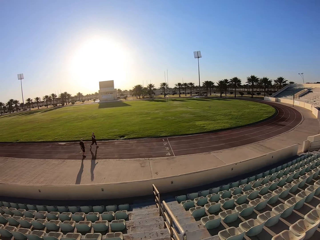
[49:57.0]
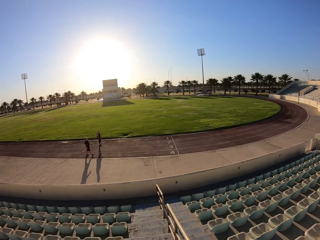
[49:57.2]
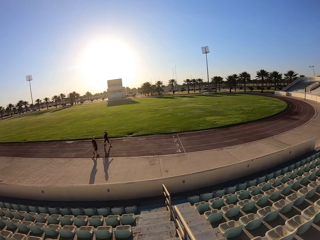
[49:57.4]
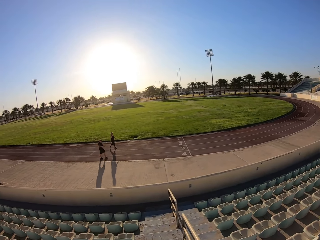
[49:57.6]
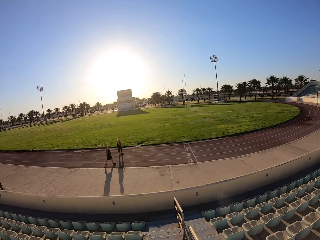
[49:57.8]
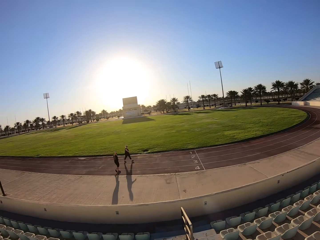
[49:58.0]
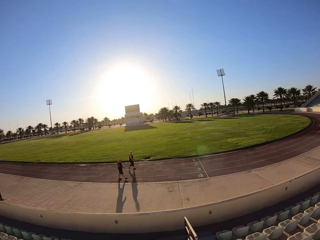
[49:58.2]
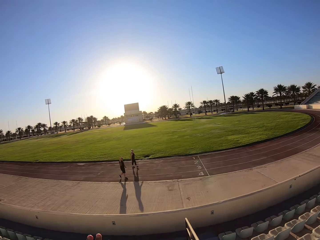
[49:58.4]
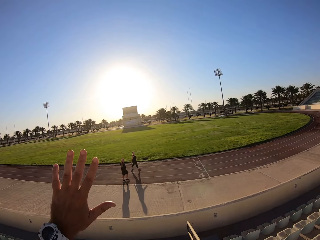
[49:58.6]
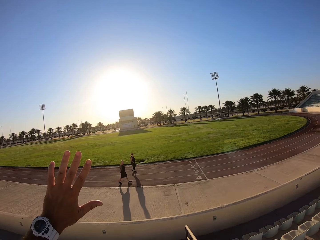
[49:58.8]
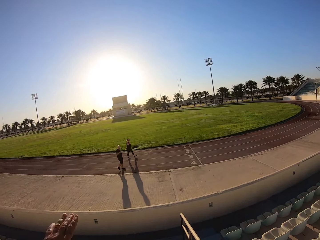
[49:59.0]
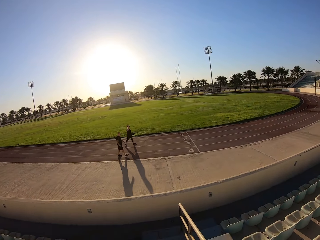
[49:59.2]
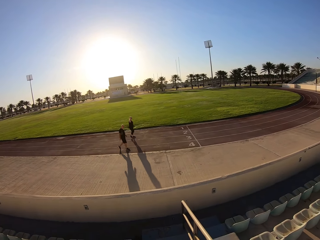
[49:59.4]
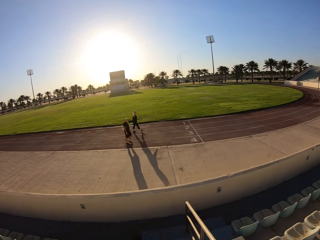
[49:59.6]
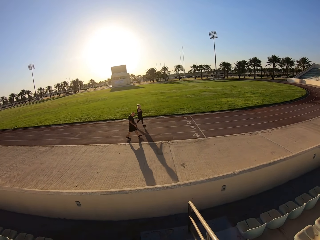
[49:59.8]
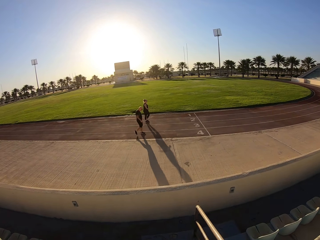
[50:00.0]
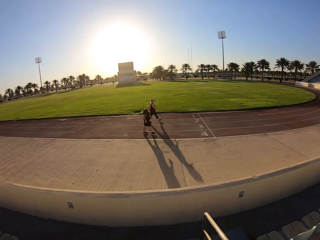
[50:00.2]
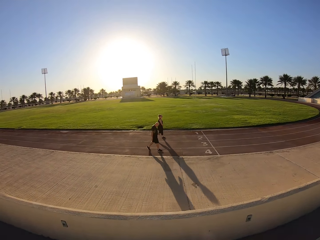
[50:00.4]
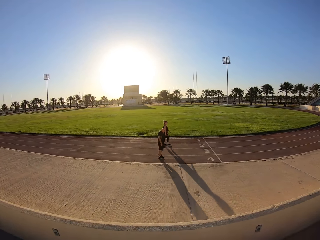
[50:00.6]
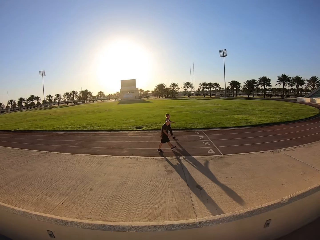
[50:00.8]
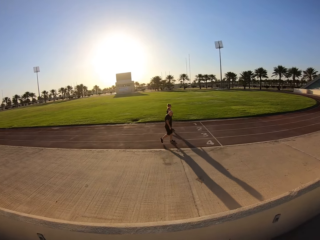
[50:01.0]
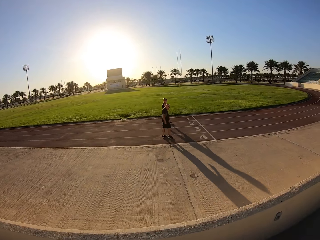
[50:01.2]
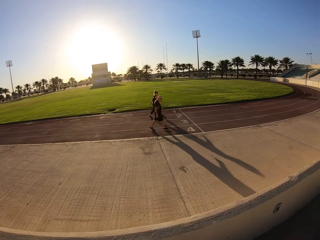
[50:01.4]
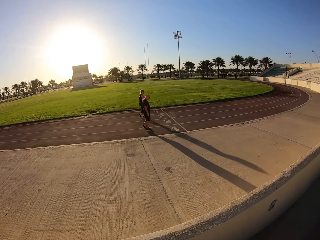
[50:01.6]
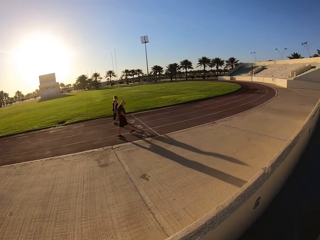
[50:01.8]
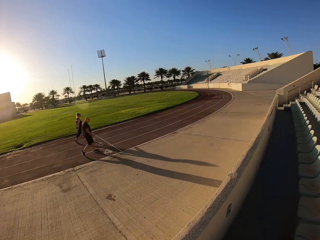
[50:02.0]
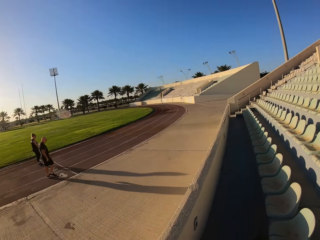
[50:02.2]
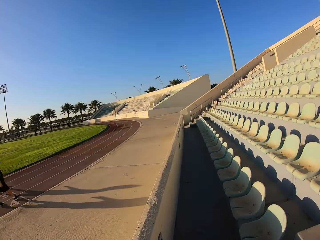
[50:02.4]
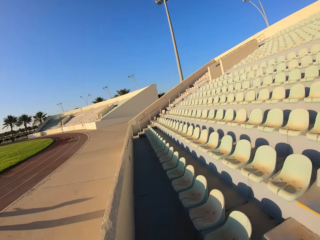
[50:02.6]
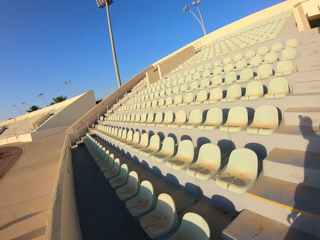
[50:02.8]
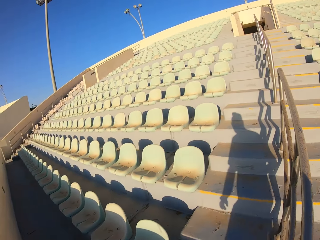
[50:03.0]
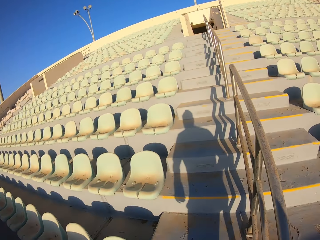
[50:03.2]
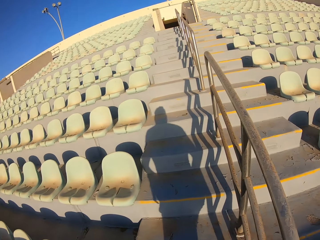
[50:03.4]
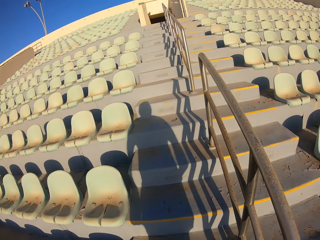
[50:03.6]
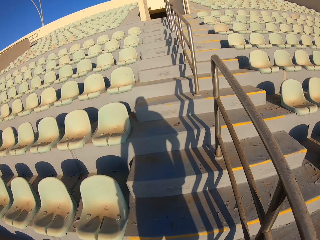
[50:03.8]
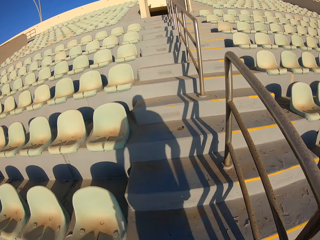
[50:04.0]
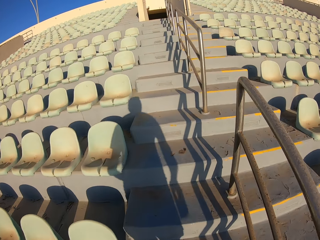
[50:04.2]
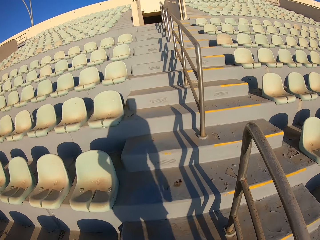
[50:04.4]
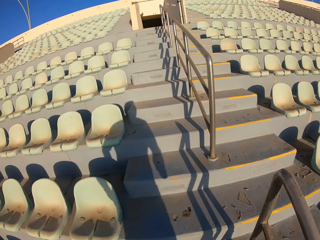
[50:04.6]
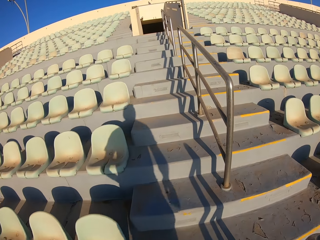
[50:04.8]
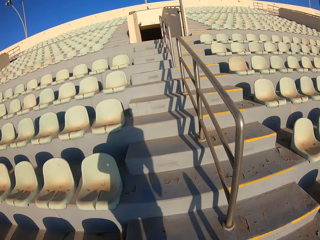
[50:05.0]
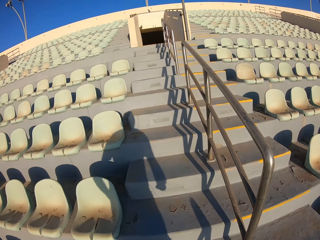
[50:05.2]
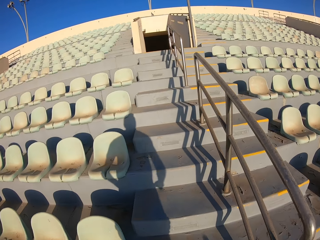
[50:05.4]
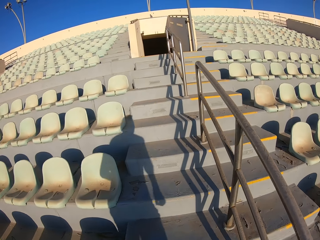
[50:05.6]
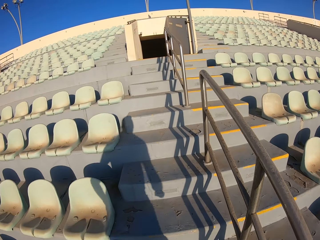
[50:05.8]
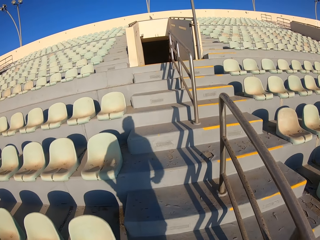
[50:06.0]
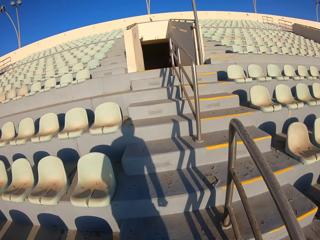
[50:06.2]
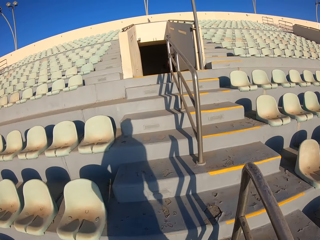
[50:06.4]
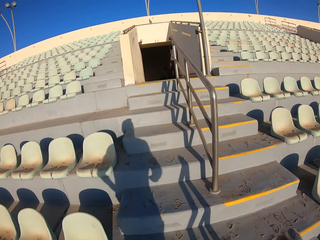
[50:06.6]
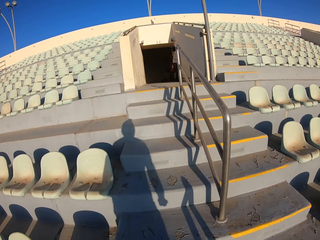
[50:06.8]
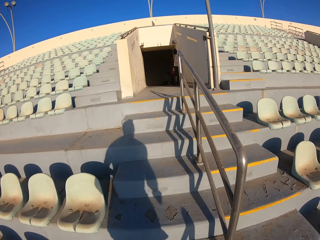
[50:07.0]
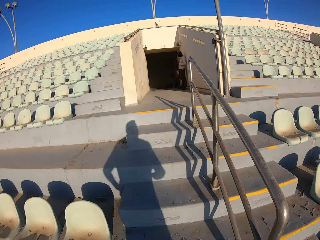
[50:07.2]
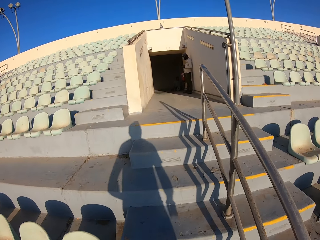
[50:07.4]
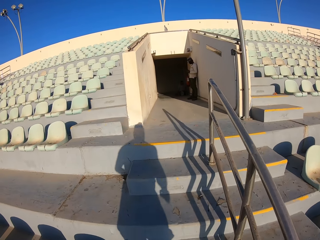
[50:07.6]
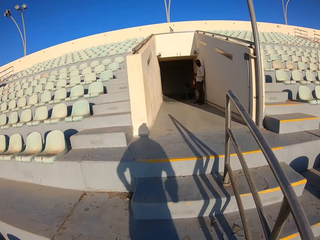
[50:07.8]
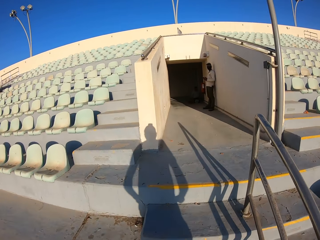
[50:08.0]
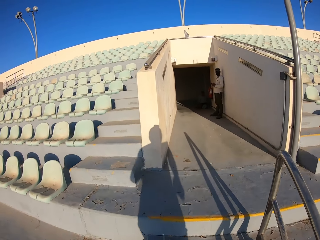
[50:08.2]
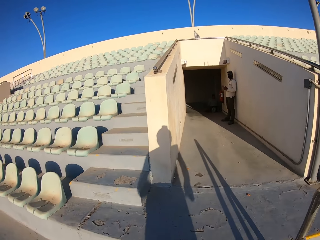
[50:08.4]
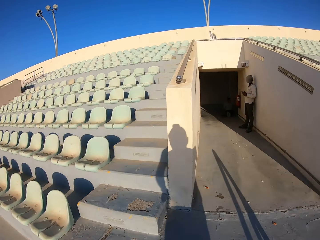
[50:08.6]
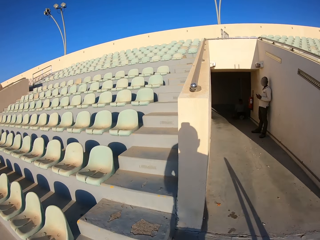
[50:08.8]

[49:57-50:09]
The camera wearer raises their hand and waves at a man and a lady. They go down the stairs. They walk up the stadium staircase.

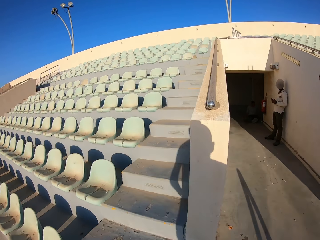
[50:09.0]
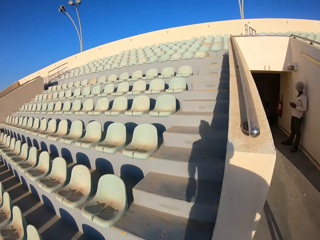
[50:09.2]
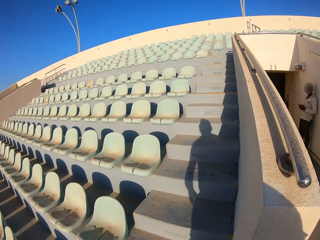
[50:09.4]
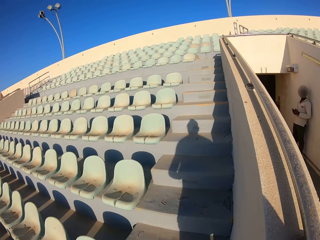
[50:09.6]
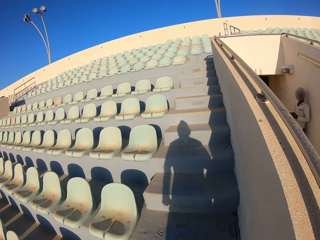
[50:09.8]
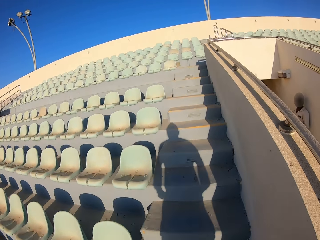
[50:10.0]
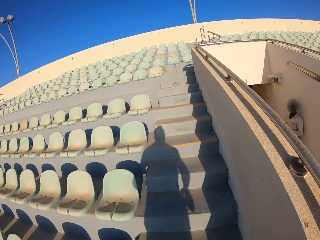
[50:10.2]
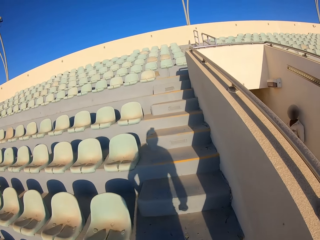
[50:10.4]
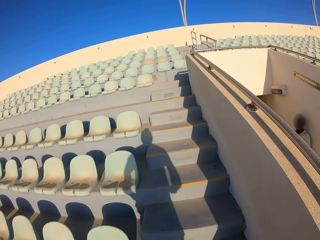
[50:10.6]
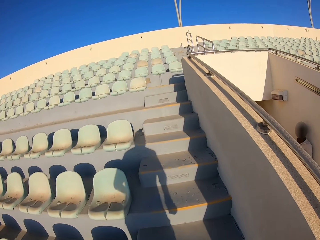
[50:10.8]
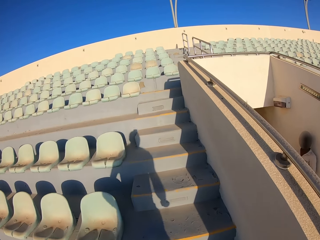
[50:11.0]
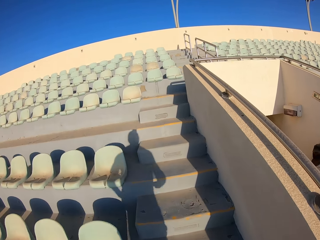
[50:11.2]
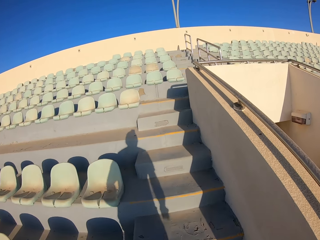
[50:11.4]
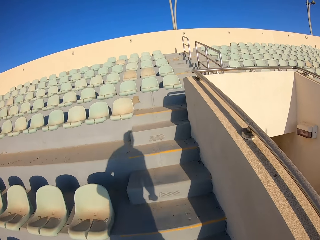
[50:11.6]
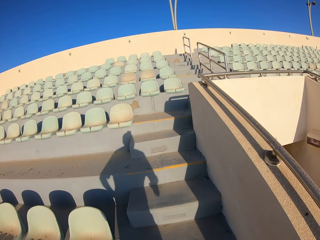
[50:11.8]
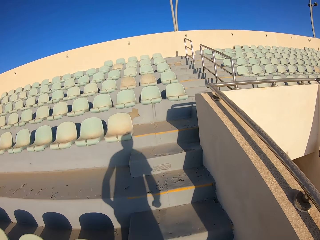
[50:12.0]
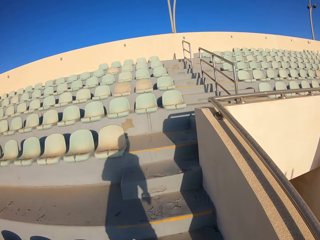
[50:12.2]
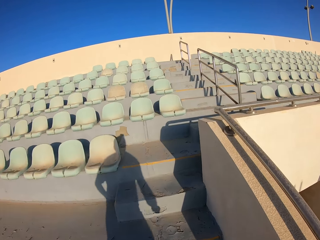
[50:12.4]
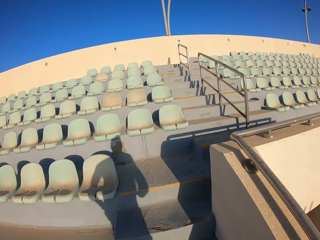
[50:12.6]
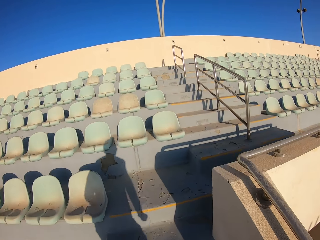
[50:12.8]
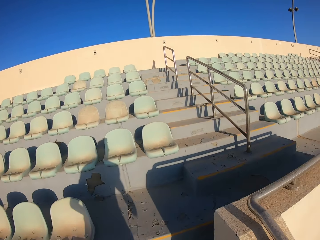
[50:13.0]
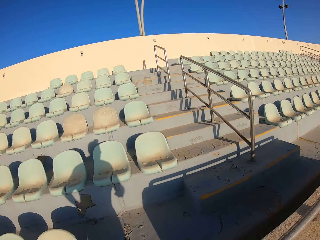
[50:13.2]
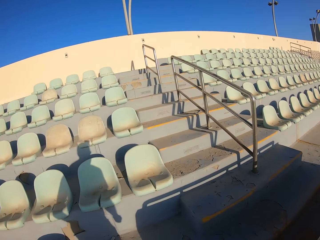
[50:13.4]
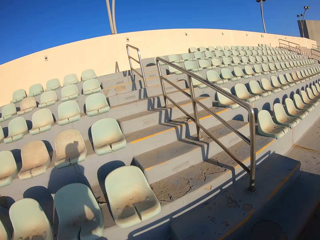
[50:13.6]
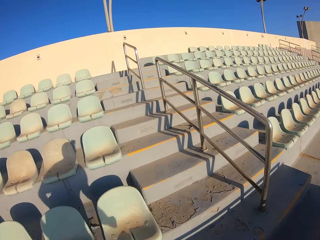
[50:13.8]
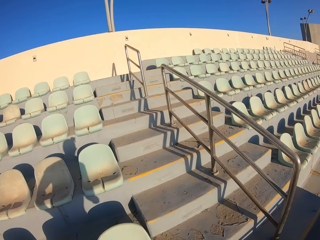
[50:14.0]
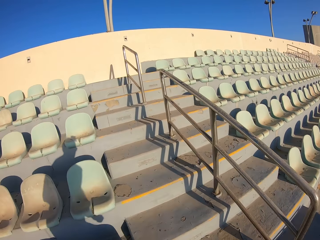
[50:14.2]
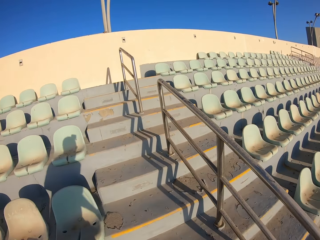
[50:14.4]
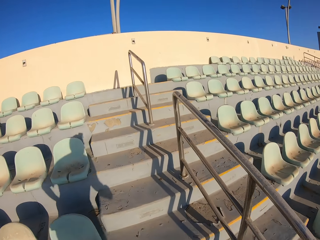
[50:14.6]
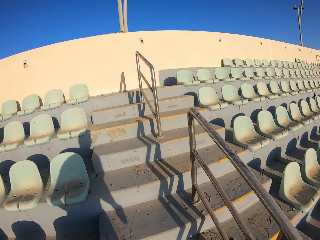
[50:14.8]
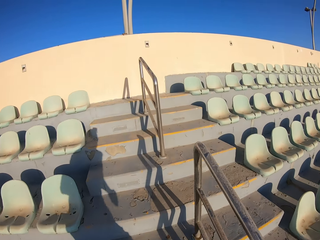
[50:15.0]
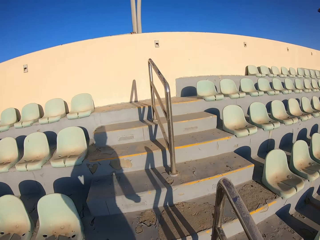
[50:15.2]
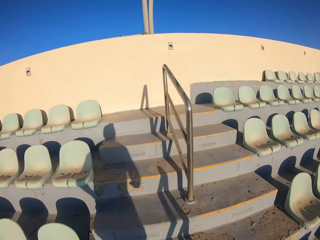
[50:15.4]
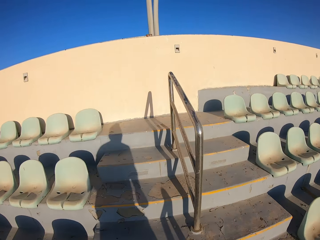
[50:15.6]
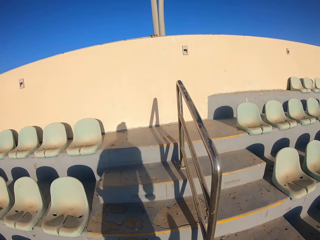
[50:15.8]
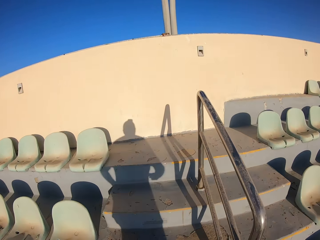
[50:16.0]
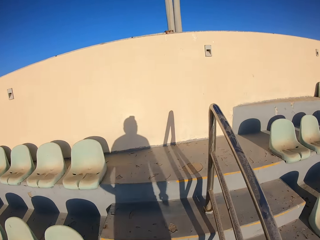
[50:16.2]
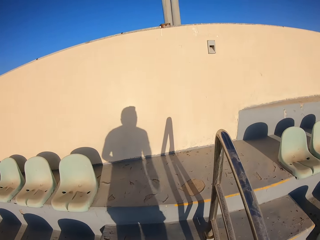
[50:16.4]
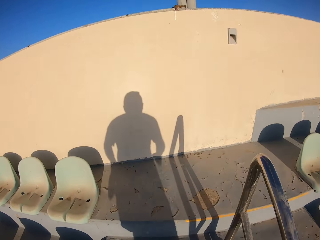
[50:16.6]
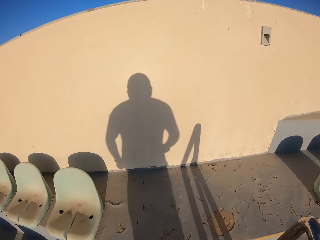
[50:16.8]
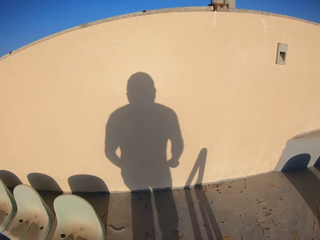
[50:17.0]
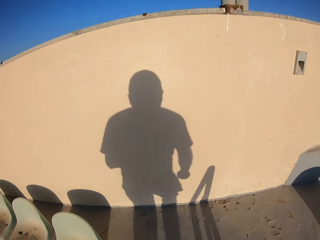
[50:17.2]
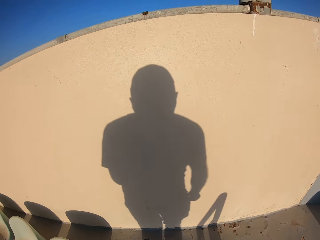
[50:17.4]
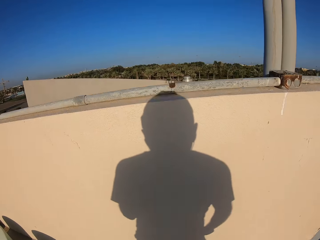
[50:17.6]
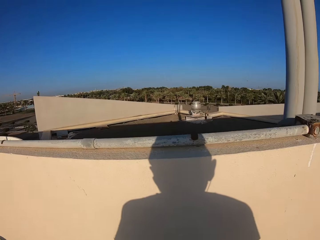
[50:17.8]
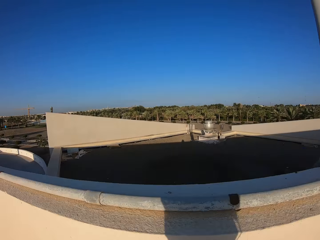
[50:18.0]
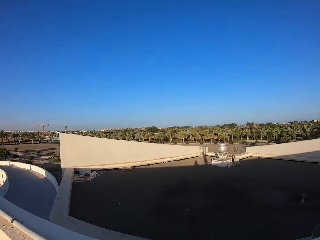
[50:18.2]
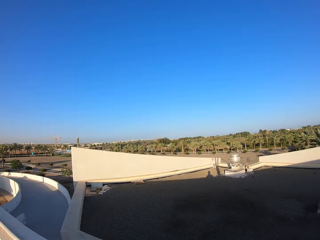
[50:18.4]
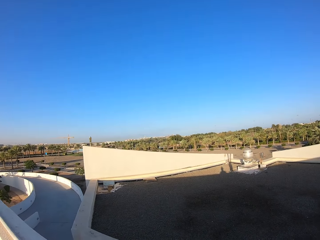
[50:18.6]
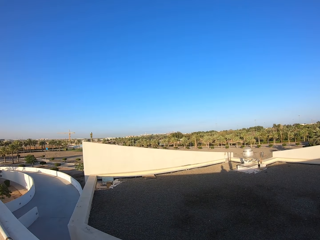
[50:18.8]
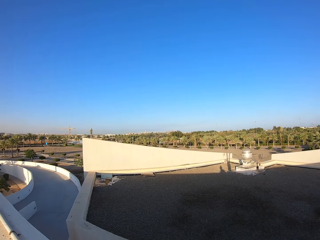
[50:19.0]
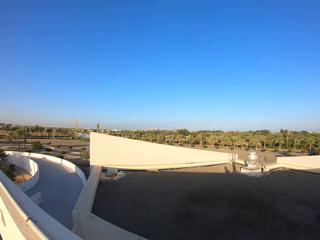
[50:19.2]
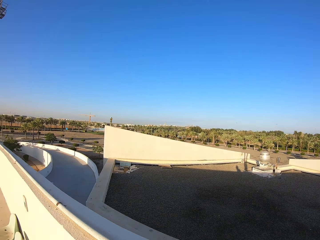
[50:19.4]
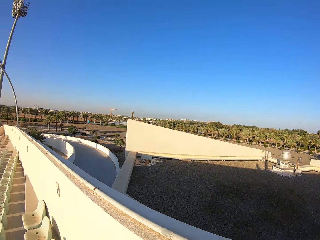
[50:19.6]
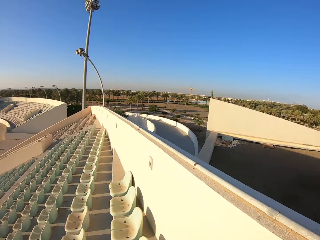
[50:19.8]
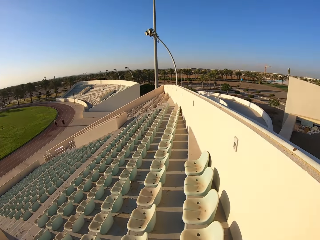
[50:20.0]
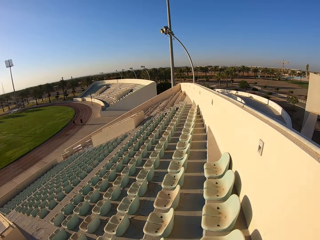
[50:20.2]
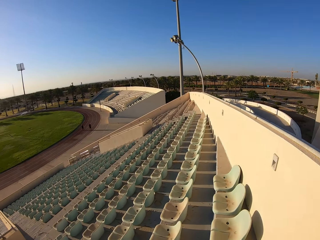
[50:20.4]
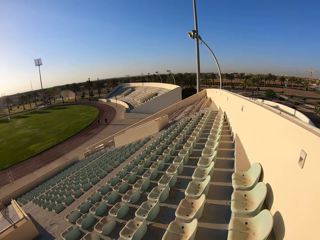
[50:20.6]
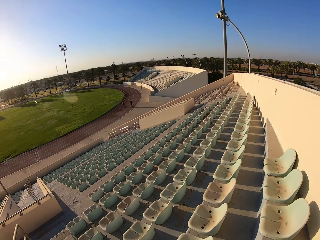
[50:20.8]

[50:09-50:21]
The camera wearer looks around. They stand on top of the stadium staircase.
